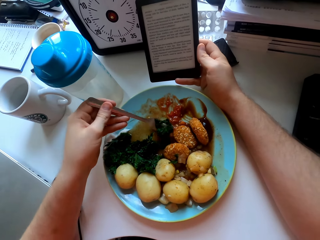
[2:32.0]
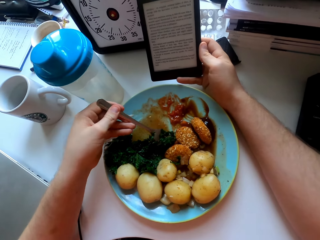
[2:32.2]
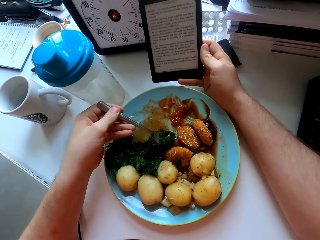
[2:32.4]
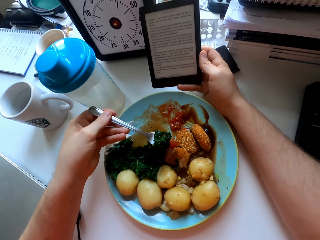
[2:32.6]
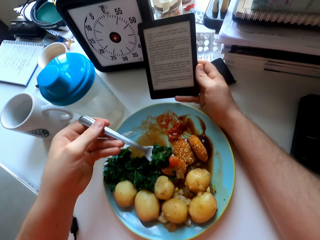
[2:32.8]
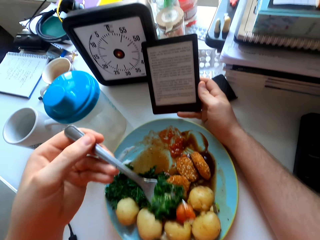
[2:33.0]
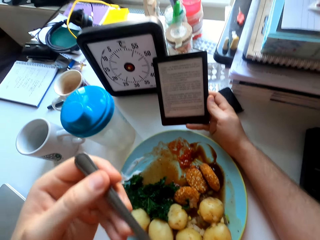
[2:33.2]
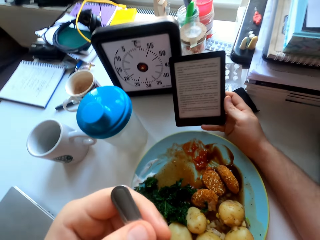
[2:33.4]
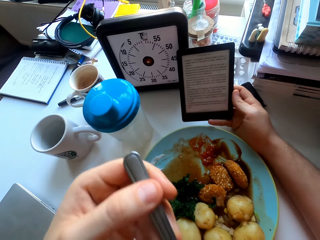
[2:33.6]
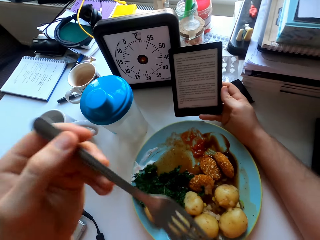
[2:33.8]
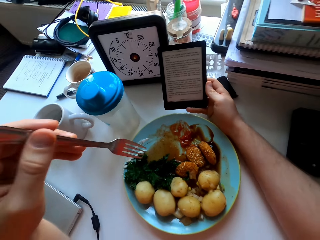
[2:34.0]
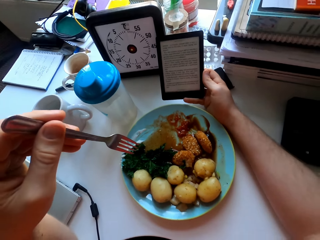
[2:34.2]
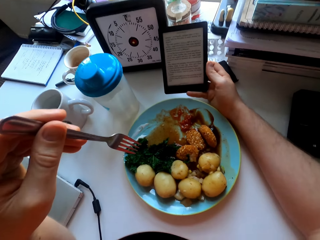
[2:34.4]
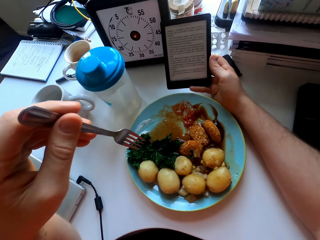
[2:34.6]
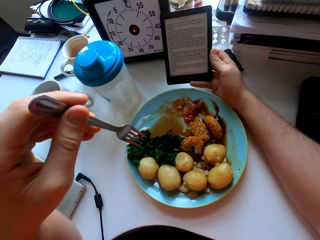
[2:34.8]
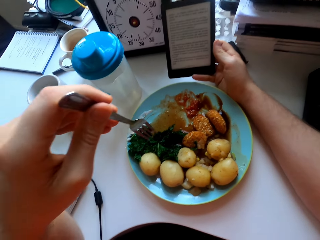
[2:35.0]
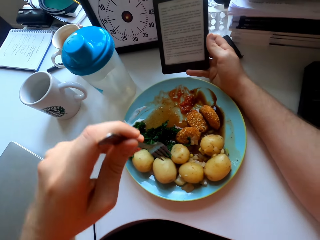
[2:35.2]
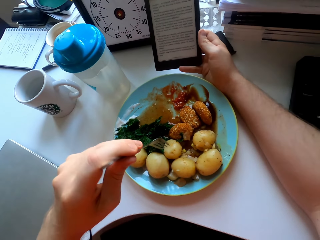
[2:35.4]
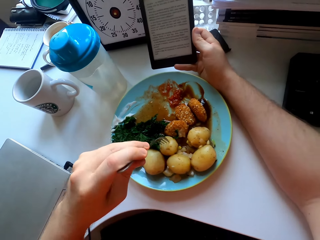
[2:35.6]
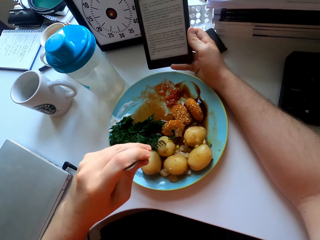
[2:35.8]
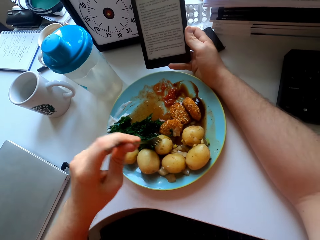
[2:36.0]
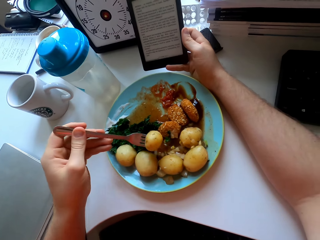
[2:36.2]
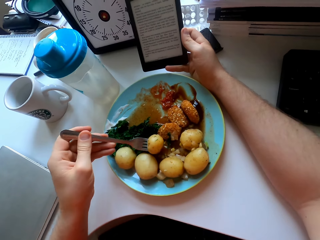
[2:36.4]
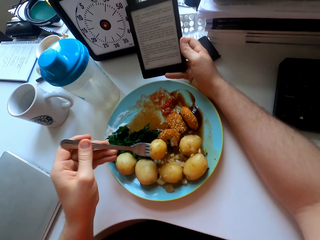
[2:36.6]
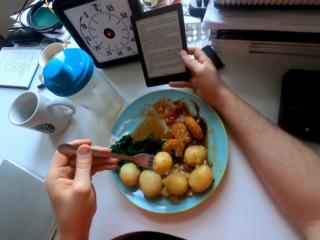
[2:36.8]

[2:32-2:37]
The camera wearer eats green vegetables and sauce.

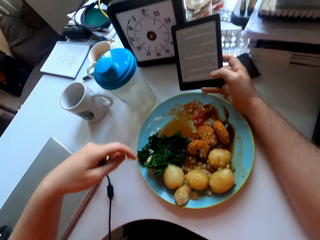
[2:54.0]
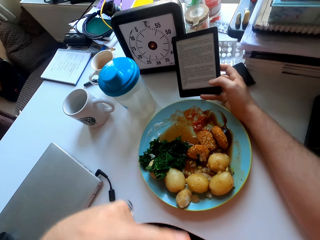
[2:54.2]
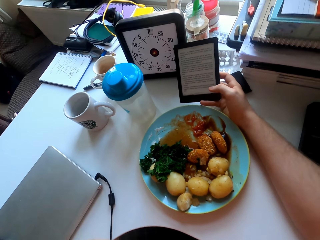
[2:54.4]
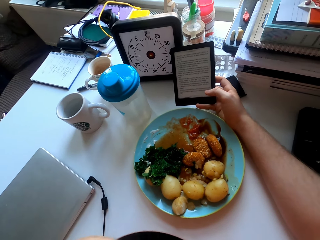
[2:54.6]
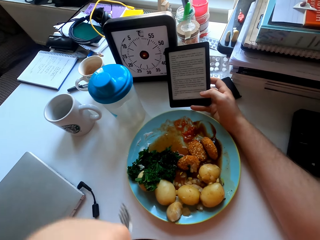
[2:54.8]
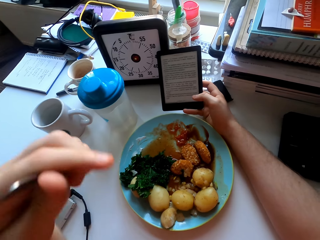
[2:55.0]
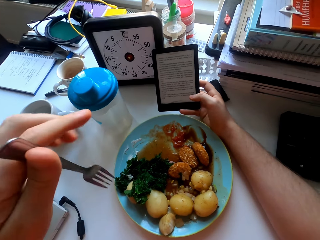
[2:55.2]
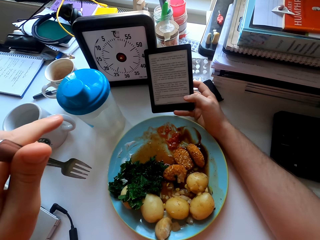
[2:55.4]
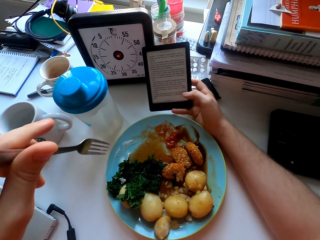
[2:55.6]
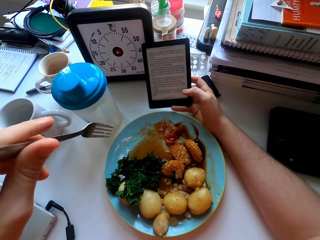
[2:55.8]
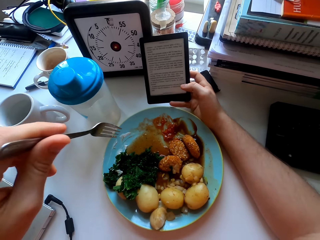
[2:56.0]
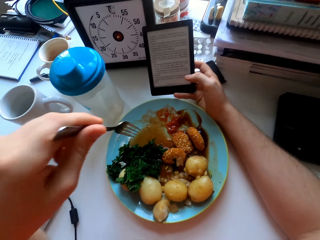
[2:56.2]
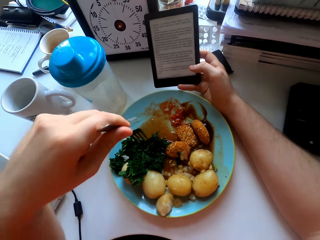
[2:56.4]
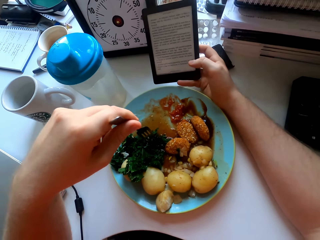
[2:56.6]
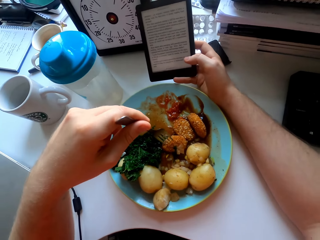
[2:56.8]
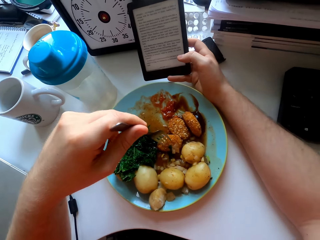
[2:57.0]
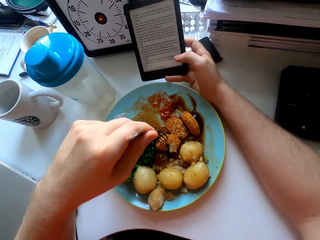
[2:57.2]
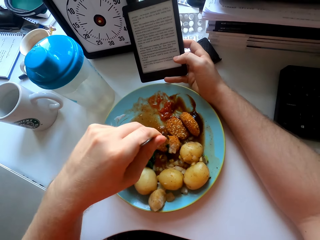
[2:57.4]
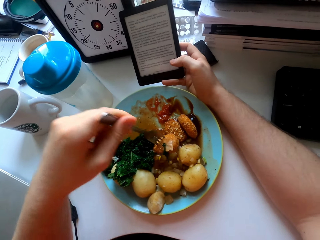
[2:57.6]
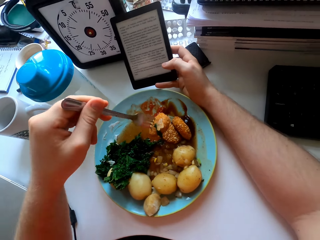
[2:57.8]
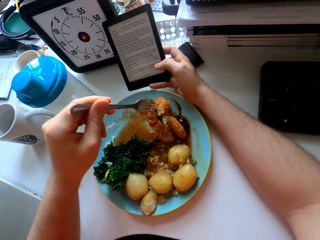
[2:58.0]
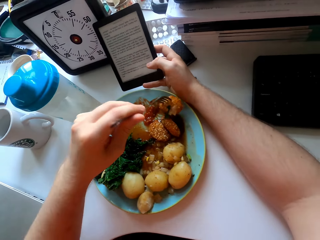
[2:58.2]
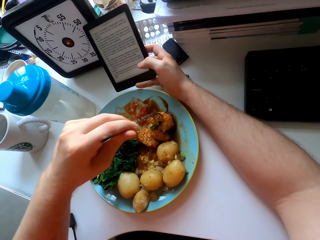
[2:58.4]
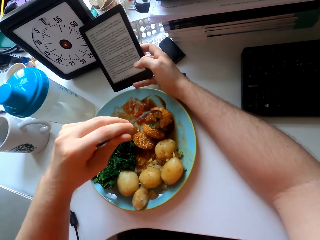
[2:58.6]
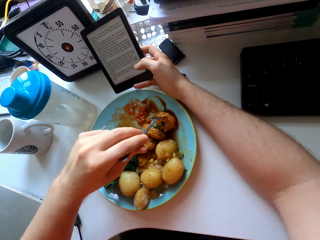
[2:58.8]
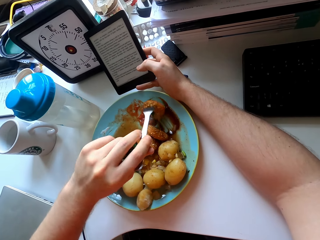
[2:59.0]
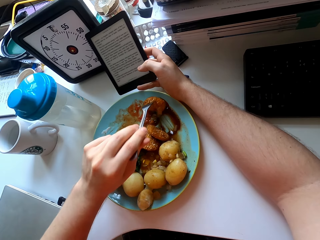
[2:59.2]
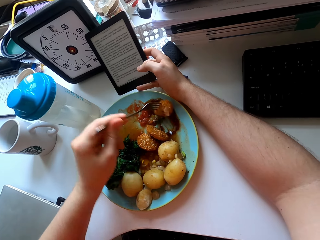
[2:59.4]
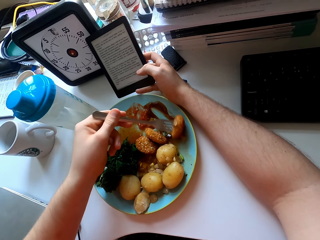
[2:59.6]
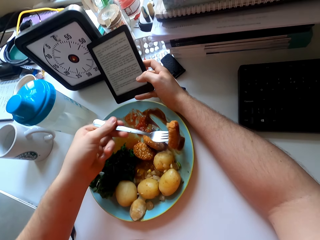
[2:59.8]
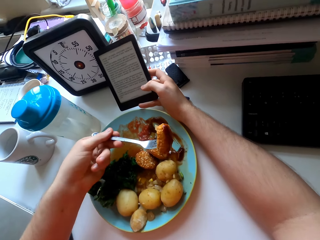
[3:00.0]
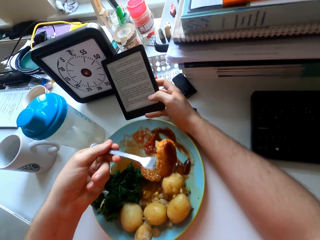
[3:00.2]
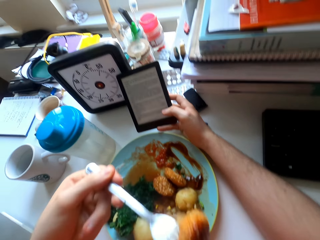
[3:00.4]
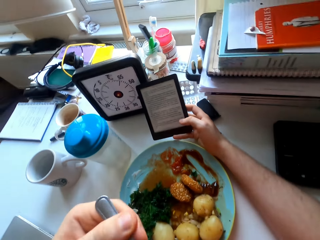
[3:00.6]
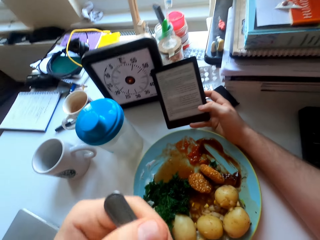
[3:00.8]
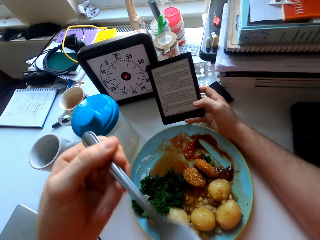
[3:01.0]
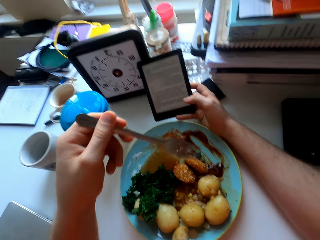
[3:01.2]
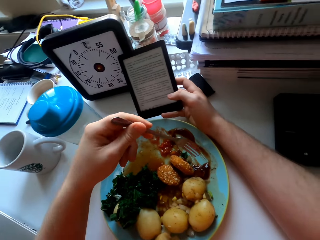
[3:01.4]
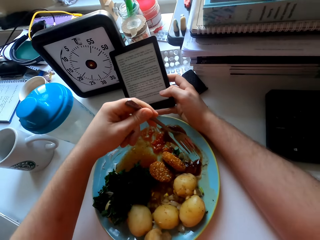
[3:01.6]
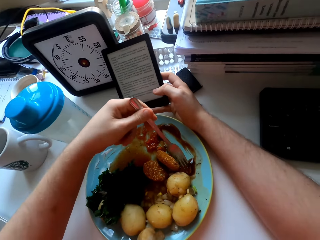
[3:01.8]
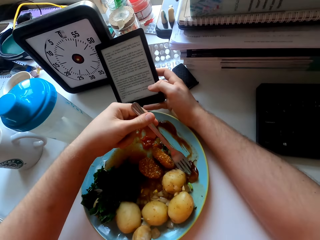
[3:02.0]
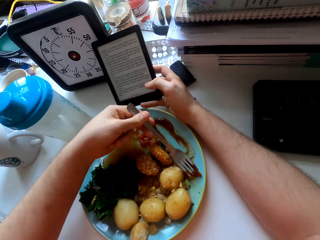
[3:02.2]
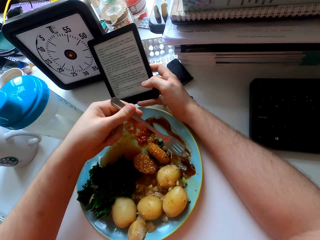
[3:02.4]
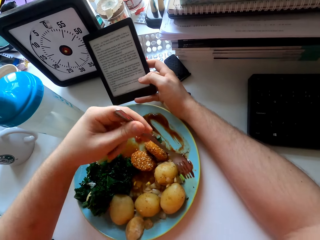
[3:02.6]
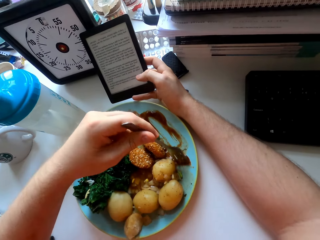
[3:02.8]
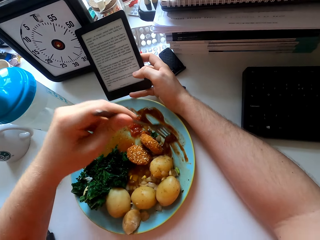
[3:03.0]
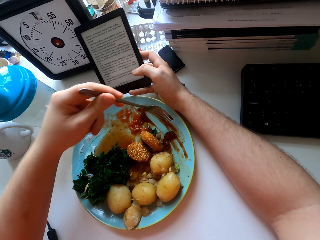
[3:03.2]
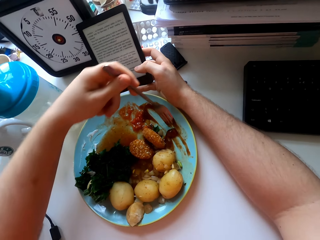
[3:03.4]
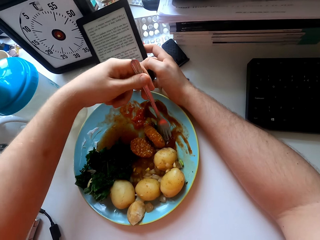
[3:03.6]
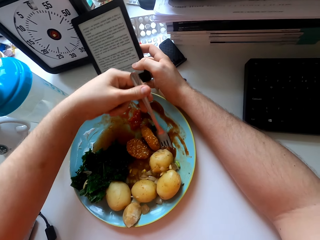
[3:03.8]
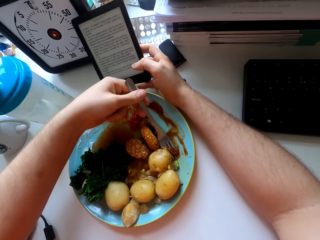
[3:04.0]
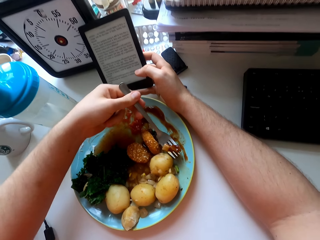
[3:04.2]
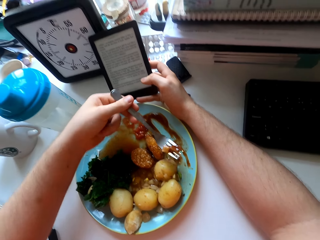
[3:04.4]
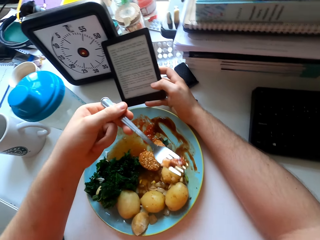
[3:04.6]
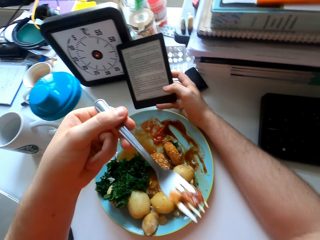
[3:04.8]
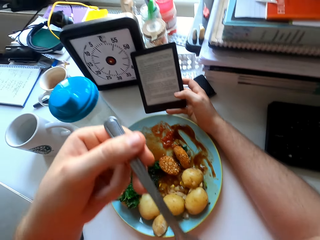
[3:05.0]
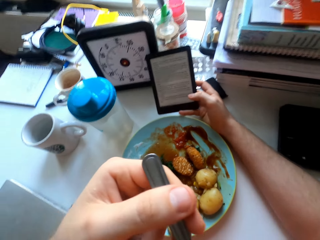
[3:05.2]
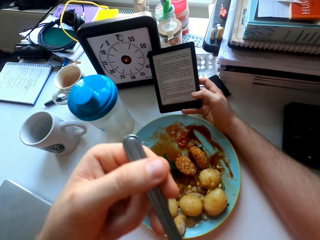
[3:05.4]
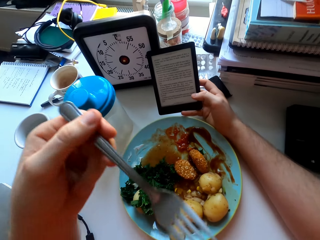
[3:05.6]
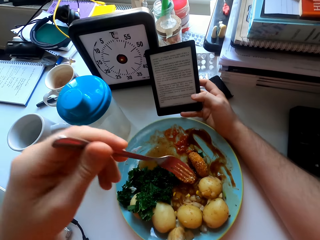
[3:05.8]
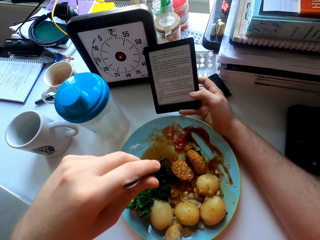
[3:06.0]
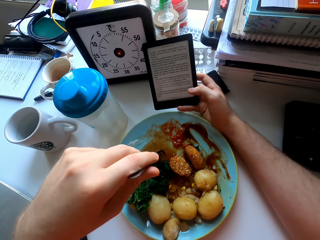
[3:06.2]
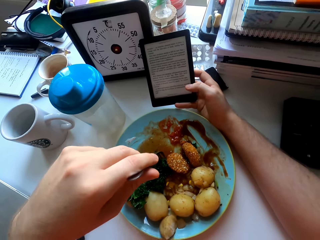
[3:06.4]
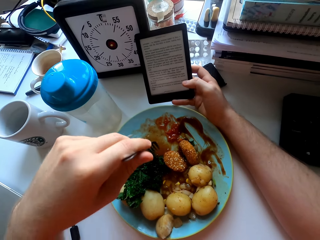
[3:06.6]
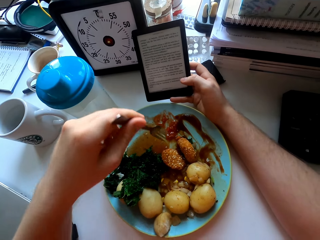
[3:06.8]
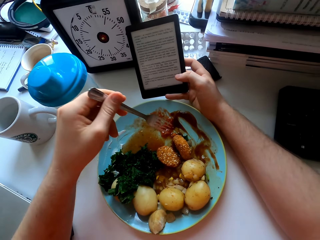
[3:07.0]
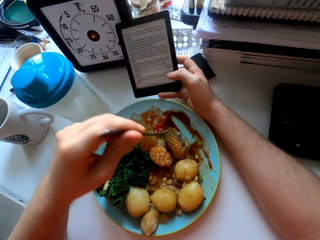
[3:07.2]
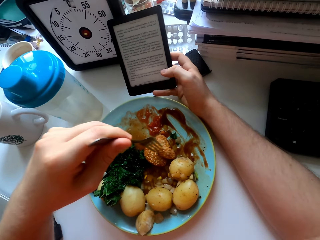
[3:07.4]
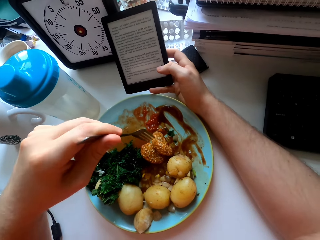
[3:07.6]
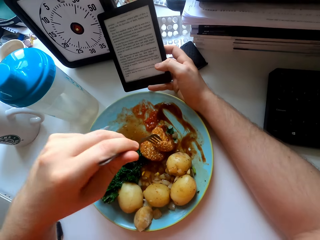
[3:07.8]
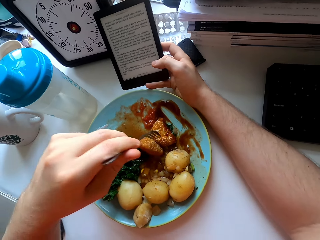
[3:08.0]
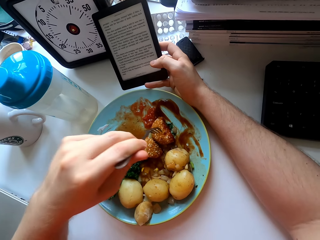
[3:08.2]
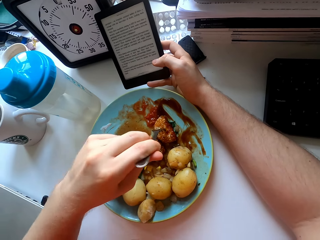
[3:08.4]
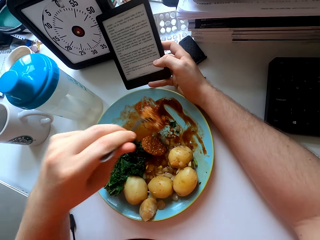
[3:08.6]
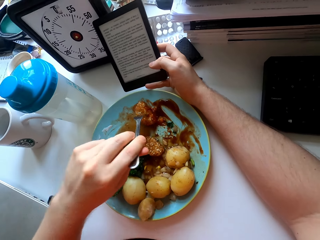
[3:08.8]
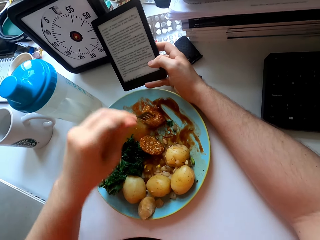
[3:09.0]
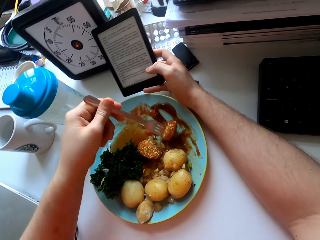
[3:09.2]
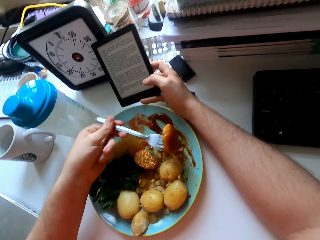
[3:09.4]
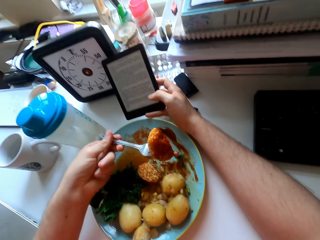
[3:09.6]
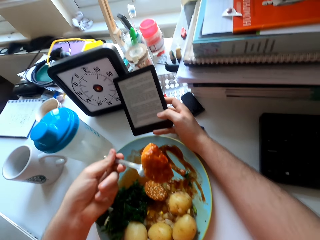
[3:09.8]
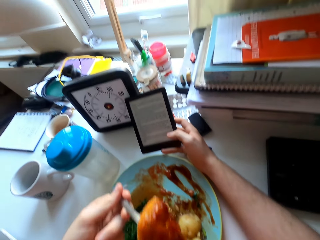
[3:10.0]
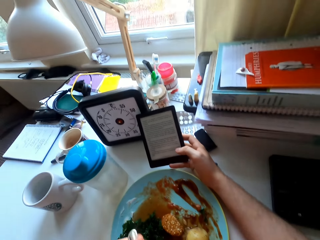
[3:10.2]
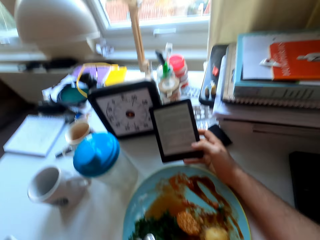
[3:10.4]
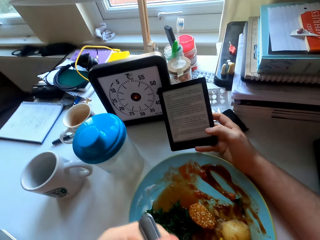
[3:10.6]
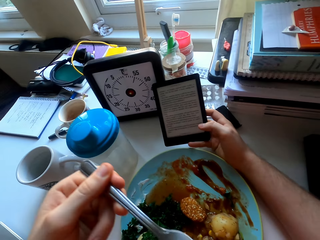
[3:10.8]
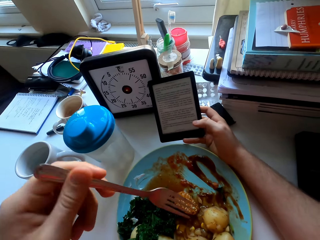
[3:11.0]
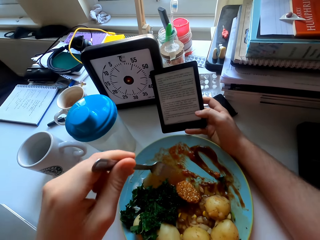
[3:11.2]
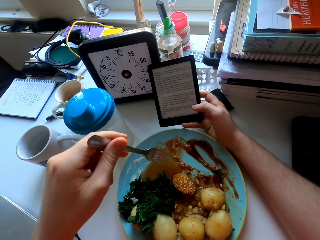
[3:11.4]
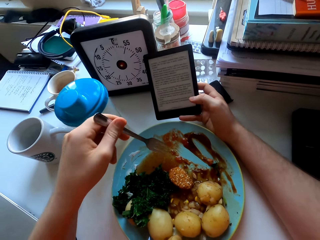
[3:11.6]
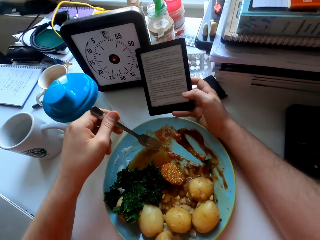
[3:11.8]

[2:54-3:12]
The camera wearer takes a condiment from the plate. They pick up a chicken nugget, dip the chicken nugget in tomato sauce and eat the chicken nugget. They pick up vegetables dipped in the tomato sauce. They dip the chicken nugget in the tomato sauce and eat the chicken nugget.
